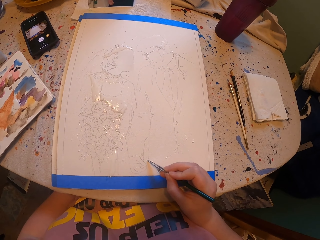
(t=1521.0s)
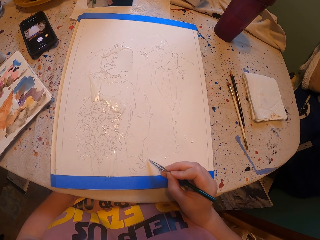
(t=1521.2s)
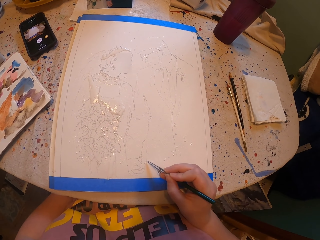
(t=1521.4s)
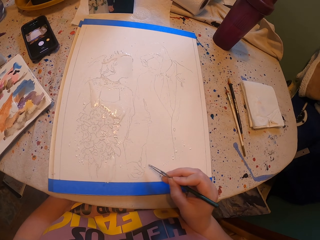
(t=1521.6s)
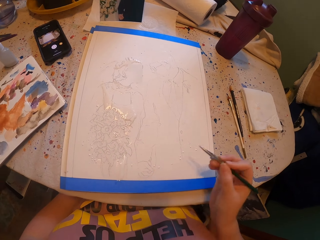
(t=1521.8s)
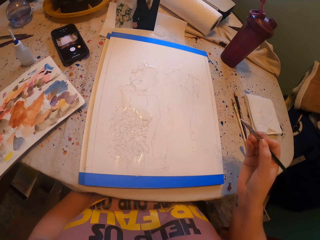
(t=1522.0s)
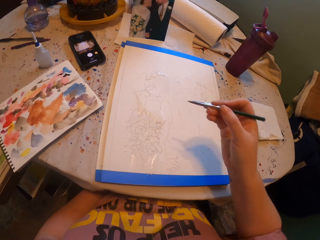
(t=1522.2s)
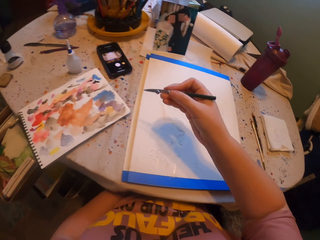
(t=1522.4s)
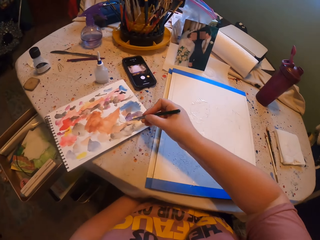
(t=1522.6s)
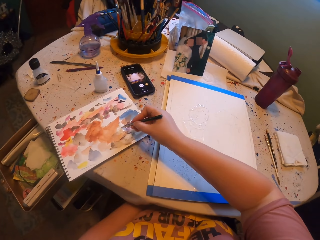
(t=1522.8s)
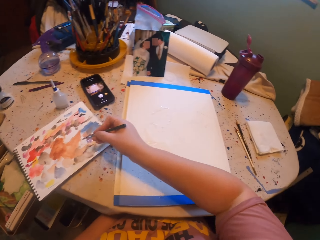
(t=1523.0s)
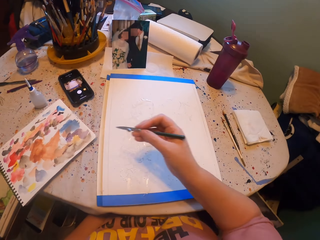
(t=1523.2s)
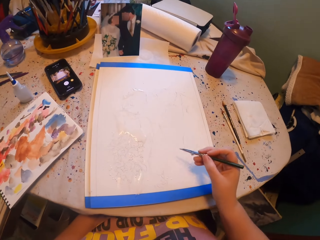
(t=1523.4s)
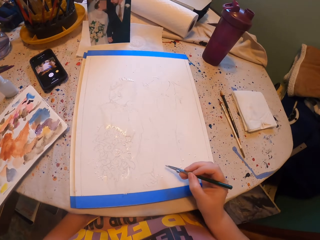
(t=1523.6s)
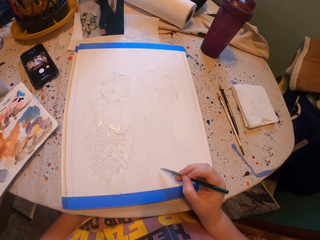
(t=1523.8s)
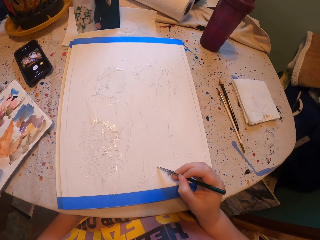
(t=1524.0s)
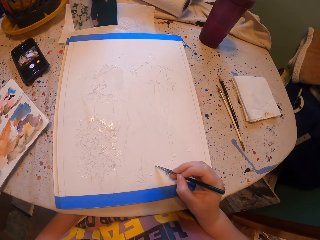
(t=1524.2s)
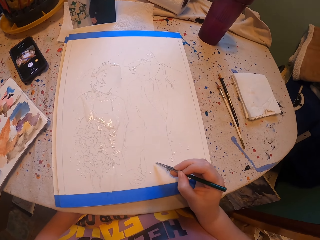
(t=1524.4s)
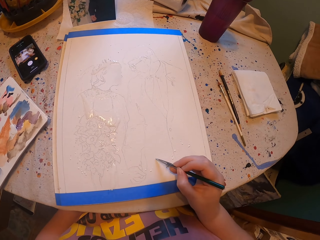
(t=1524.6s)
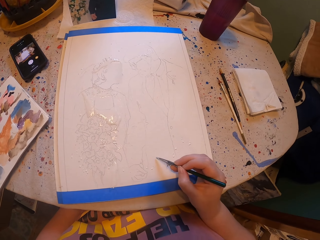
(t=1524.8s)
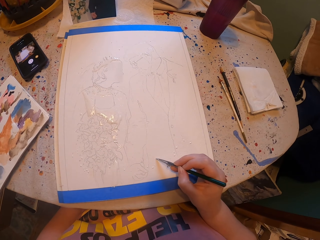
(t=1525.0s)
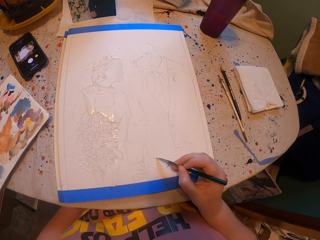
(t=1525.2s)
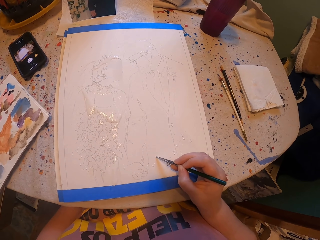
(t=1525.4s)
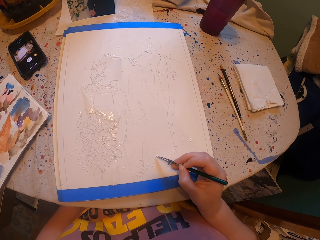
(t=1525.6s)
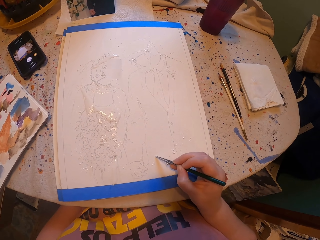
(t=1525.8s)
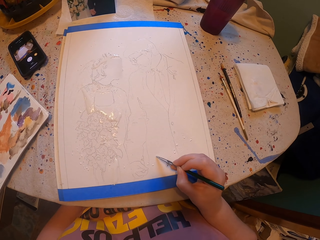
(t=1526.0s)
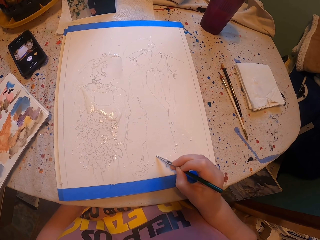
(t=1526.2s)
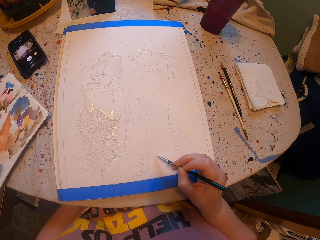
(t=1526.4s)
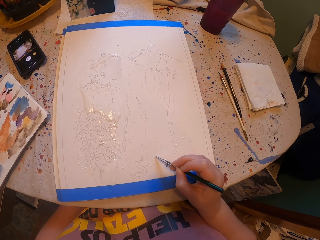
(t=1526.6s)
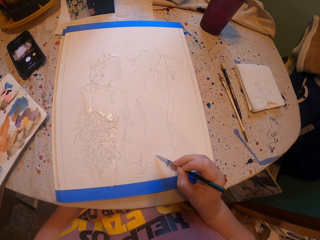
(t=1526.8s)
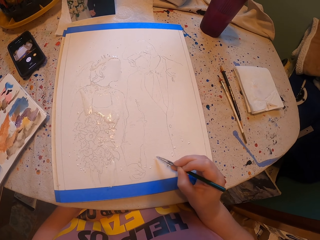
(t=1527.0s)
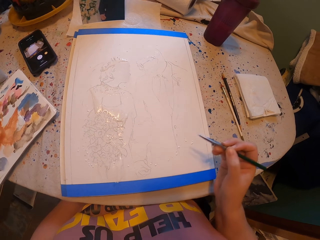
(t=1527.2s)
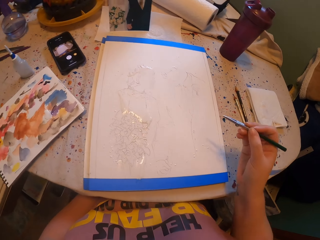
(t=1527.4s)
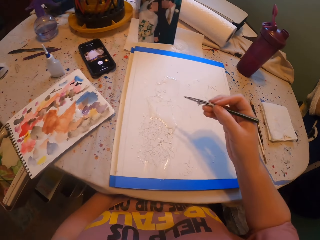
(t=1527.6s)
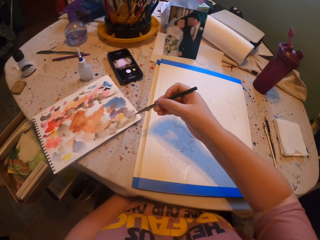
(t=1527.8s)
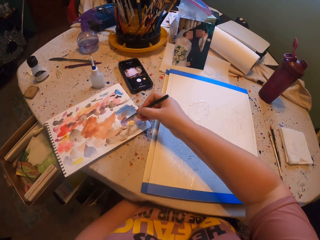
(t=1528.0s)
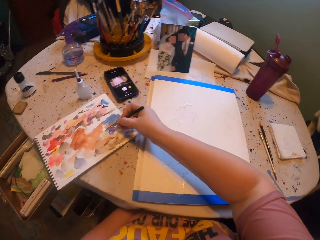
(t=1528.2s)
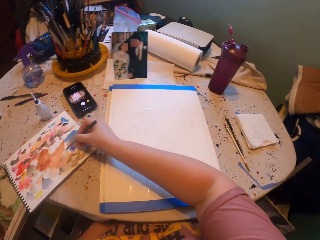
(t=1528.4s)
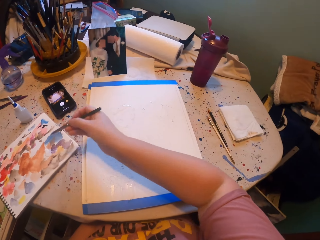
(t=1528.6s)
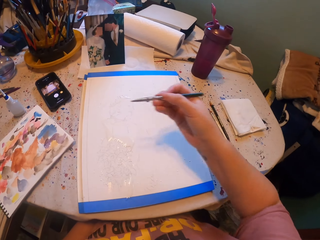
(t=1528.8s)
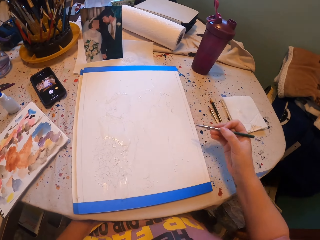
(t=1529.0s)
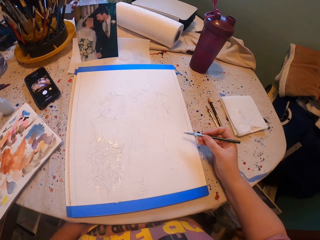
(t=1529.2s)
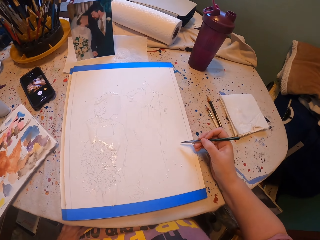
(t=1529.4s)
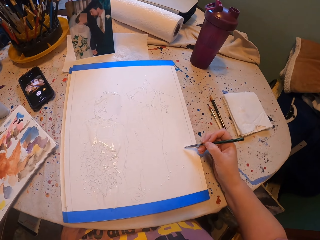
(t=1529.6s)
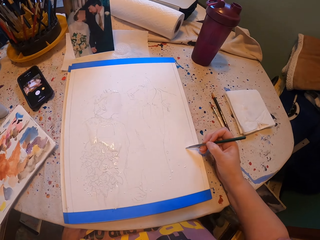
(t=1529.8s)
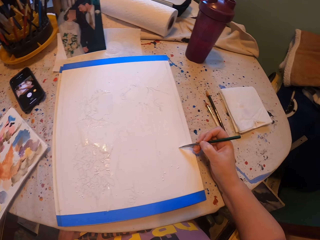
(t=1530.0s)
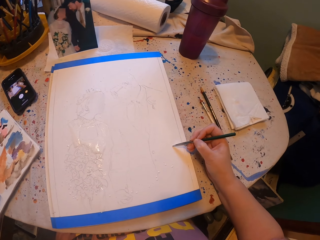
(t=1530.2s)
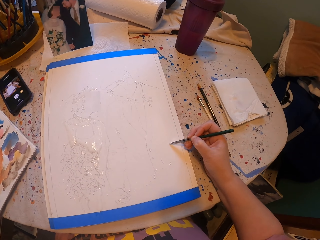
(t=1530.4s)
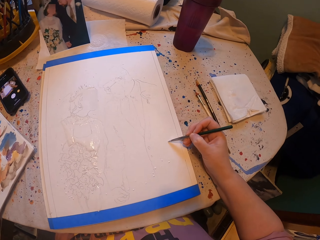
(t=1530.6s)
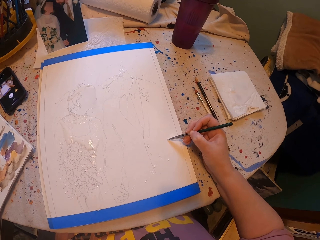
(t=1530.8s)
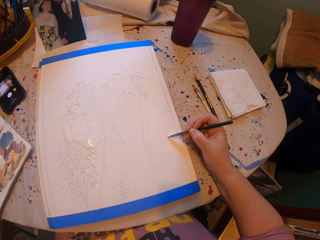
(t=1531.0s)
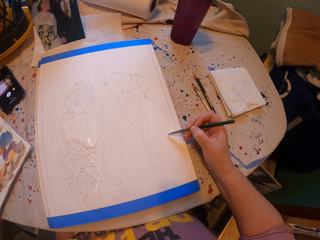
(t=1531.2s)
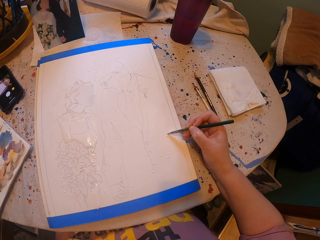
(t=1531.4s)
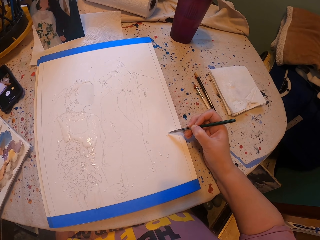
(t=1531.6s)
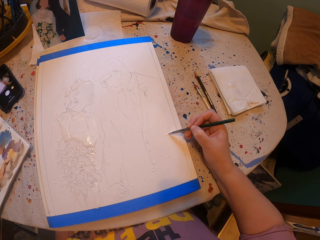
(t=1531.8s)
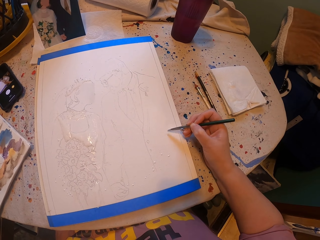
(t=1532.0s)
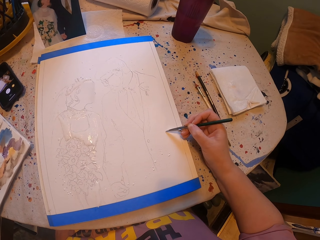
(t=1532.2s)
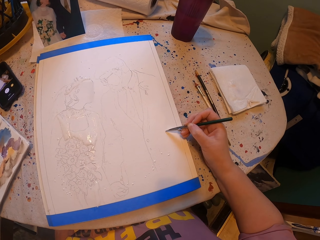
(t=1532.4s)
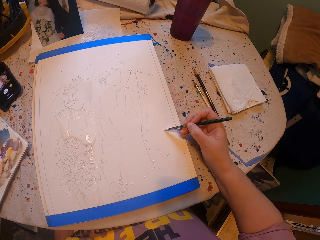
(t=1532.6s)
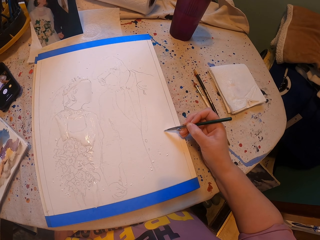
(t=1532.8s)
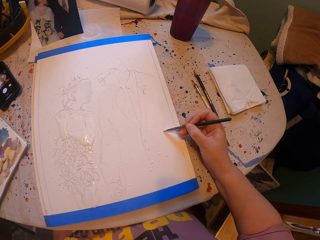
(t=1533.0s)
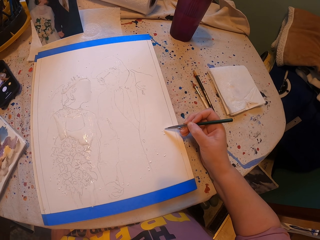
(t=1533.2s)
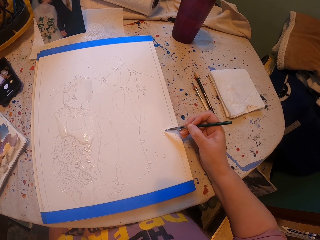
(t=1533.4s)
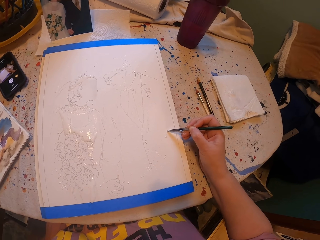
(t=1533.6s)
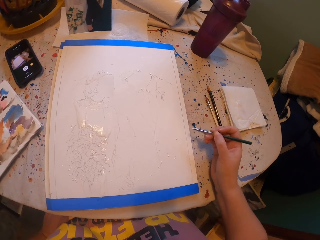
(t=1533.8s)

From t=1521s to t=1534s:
The camera wearer rubs a pen brush on the ink paper. They paint a picture with the pen brush. They rub the pen brush on the ink paper. They paint a picture with the pen brush.

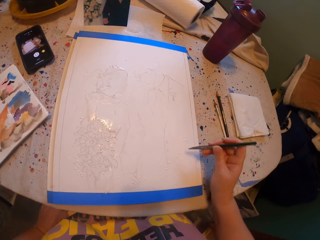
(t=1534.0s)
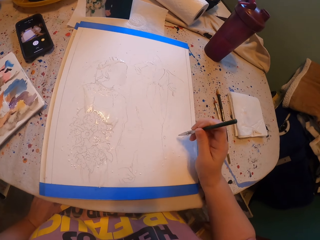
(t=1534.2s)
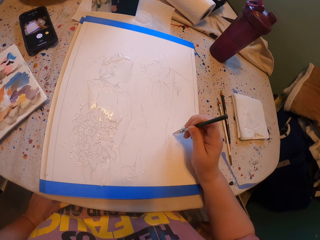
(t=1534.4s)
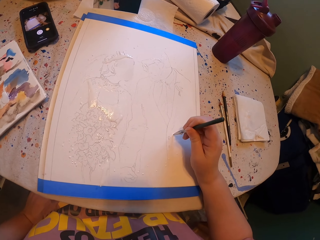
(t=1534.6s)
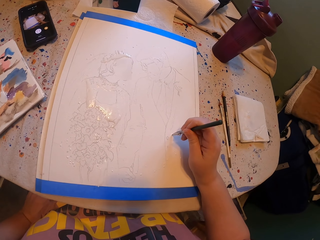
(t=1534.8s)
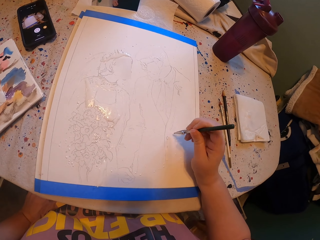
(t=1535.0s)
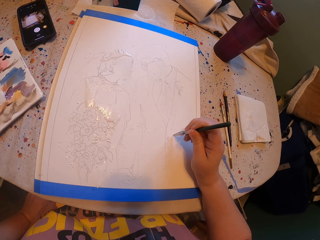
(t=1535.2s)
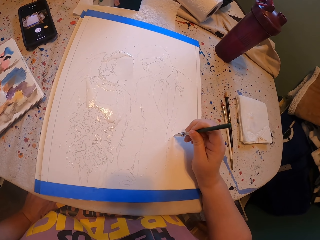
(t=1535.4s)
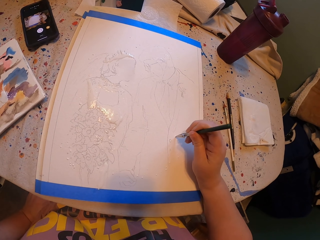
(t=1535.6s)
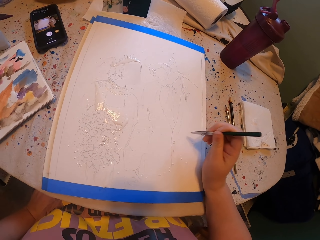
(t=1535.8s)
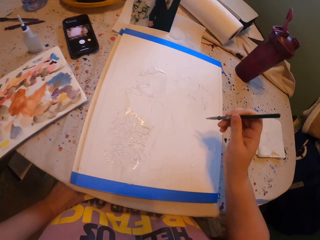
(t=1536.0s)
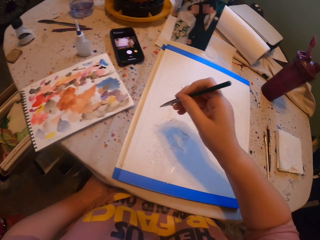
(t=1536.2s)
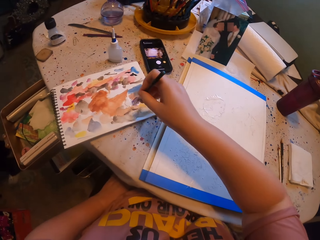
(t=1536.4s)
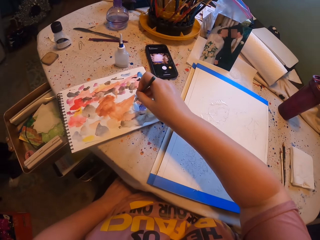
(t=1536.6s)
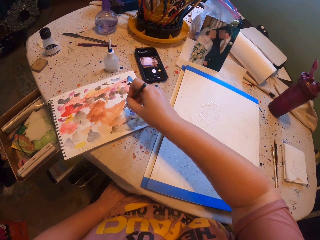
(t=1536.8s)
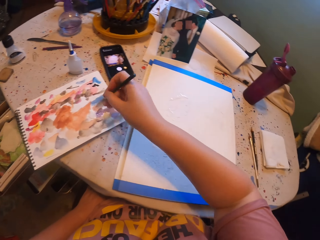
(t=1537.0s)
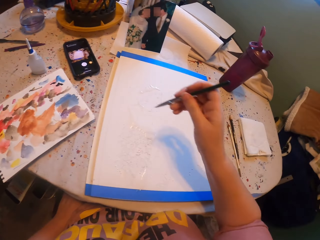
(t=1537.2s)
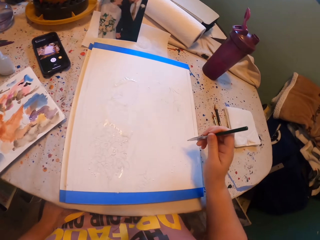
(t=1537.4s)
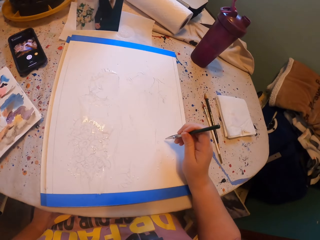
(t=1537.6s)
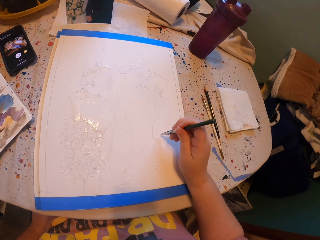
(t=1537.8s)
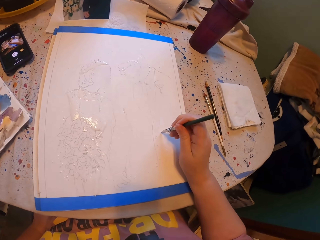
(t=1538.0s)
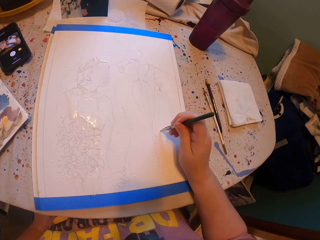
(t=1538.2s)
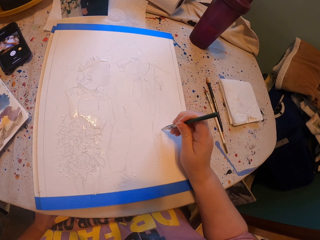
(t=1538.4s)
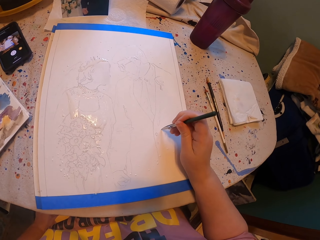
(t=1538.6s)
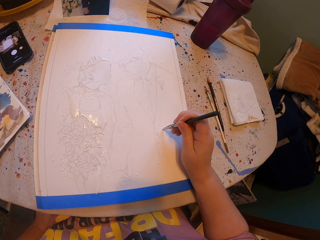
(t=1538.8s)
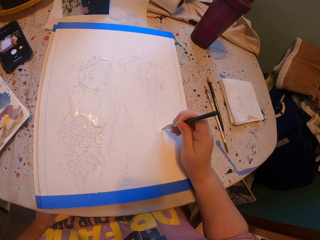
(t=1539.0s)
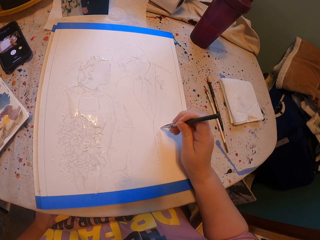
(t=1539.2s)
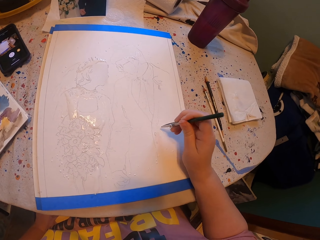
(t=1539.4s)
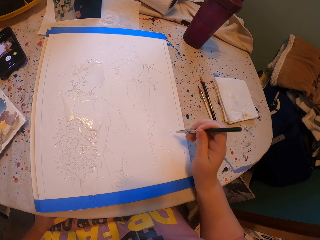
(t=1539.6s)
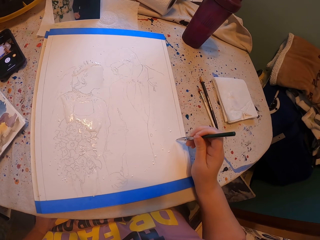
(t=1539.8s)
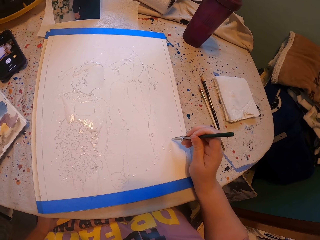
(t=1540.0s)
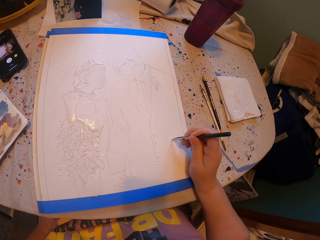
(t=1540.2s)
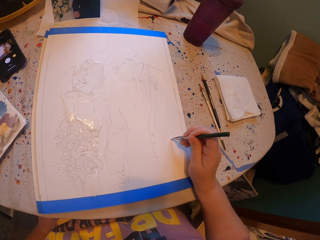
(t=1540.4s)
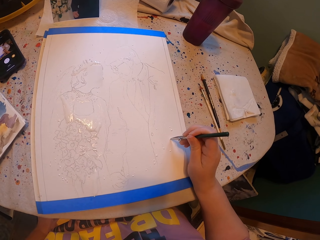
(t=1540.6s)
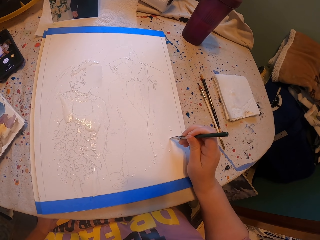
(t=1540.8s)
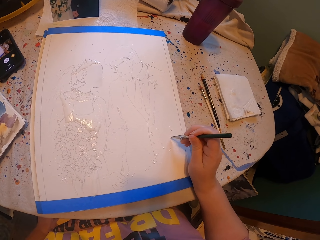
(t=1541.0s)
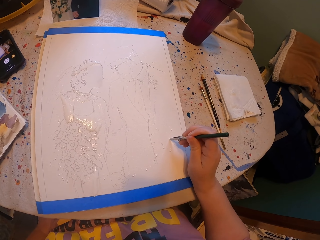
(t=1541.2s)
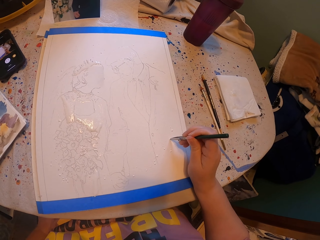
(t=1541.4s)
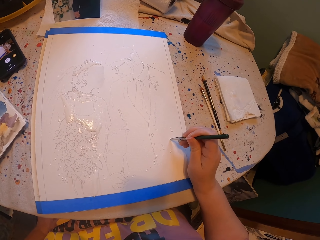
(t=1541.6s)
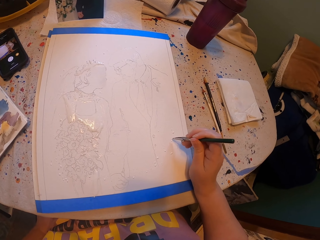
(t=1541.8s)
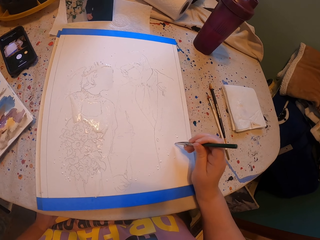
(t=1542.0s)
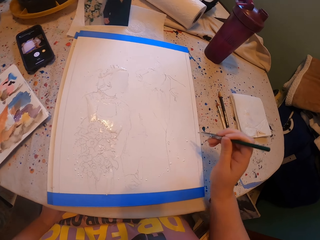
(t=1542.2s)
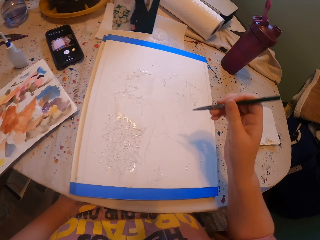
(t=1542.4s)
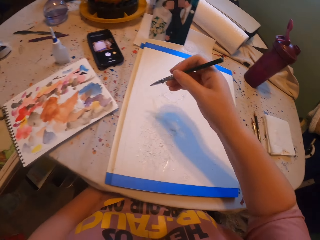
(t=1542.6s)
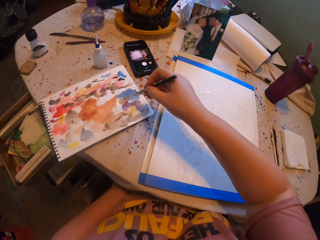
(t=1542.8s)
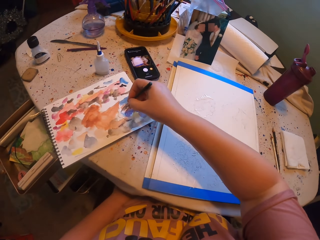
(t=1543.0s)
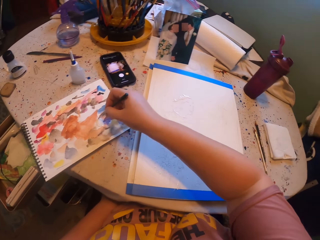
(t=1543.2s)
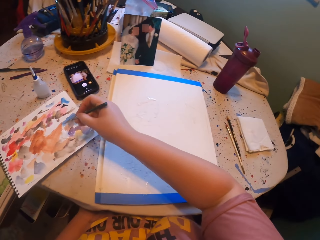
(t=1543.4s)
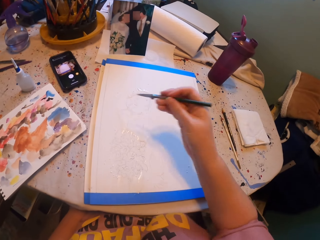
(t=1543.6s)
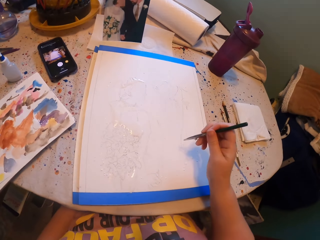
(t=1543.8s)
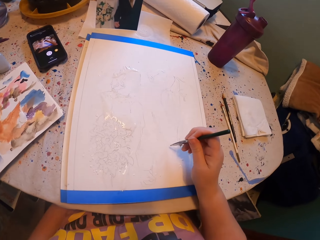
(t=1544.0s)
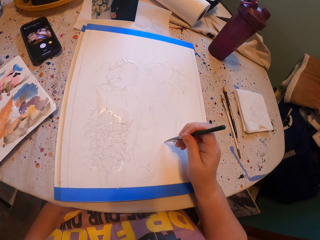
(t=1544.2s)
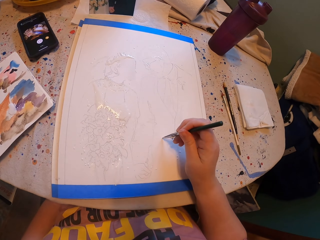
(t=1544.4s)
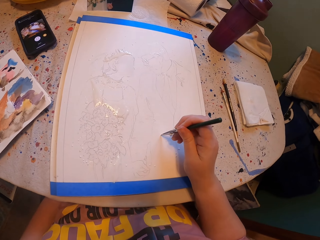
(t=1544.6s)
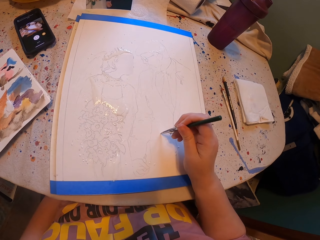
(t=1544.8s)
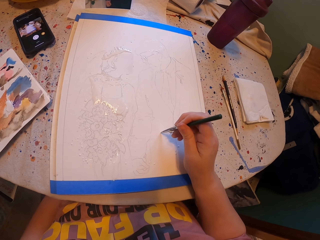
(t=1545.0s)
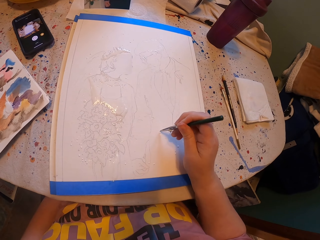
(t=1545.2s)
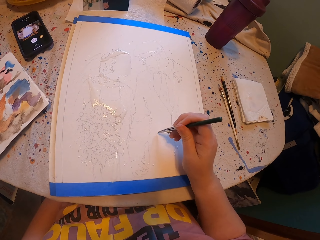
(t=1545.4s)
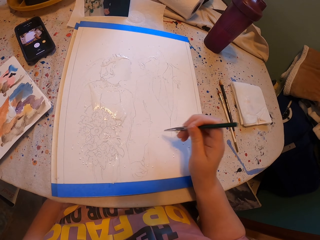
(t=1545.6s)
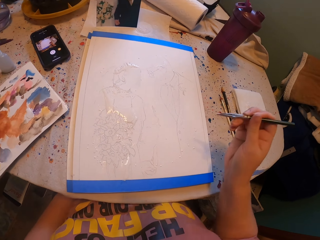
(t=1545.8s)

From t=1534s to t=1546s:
The camera wearer rubs a pen brush on the ink paper. They paint a picture with the pen brush. They rub the pen brush on the ink paper. They paint a picture with the pen brush.
